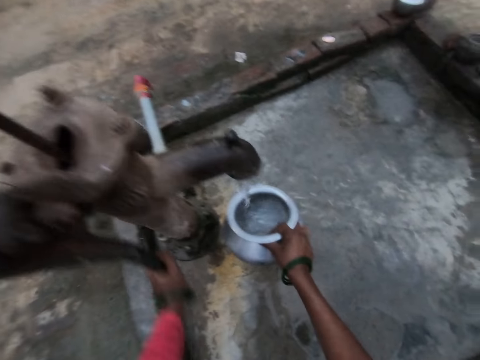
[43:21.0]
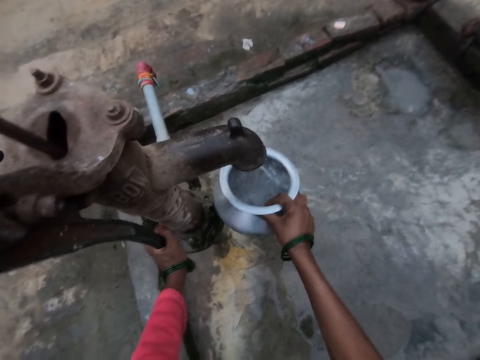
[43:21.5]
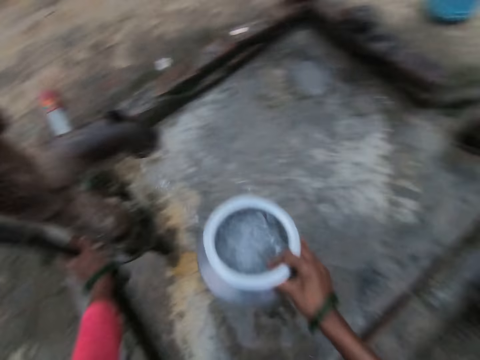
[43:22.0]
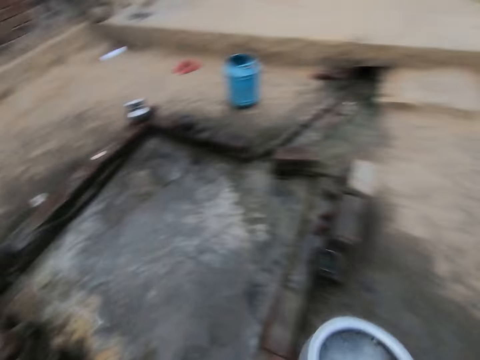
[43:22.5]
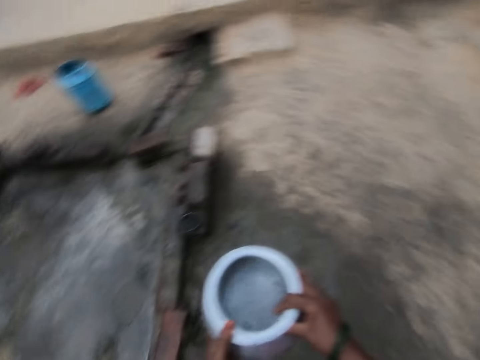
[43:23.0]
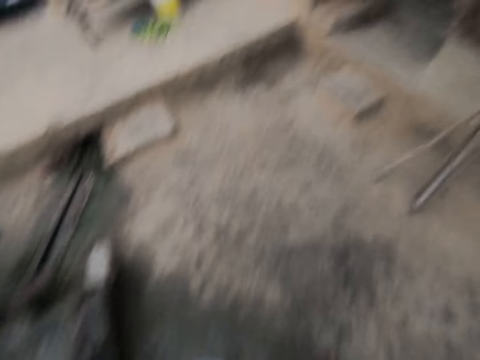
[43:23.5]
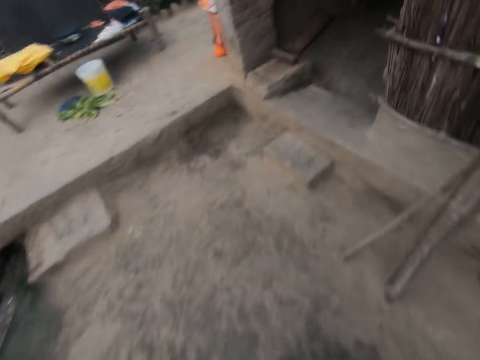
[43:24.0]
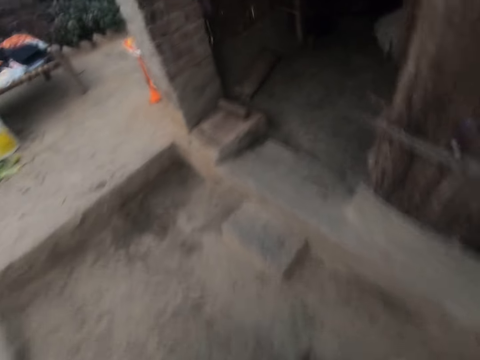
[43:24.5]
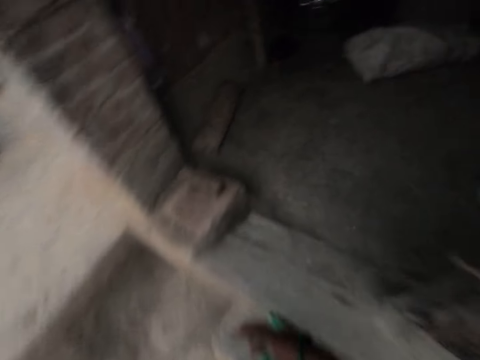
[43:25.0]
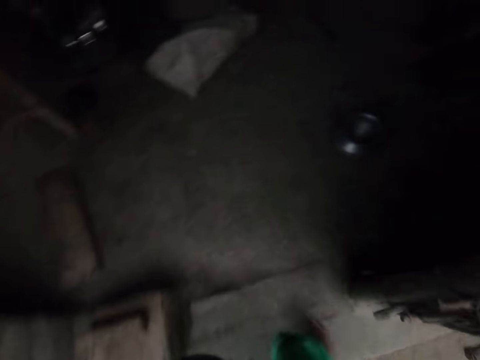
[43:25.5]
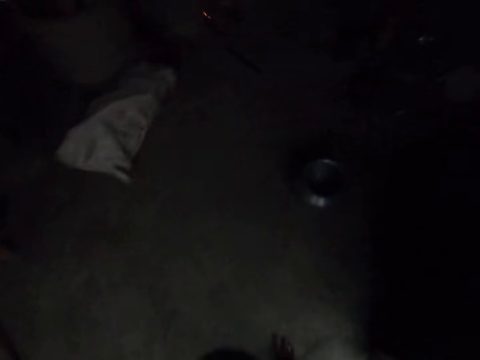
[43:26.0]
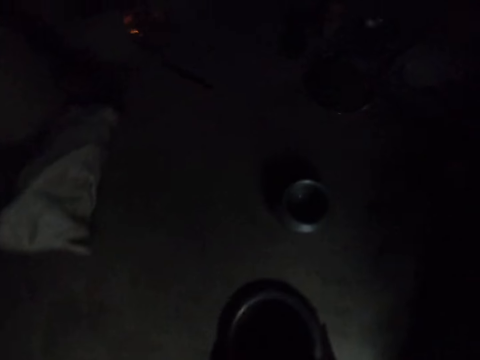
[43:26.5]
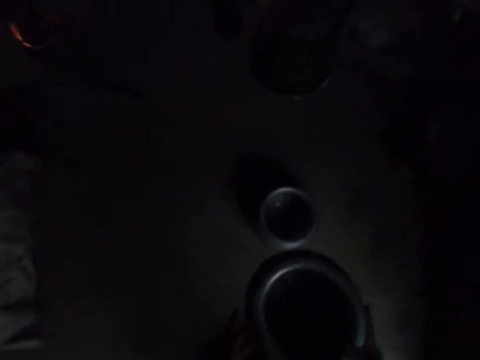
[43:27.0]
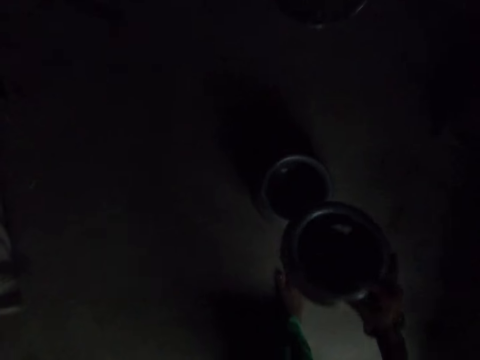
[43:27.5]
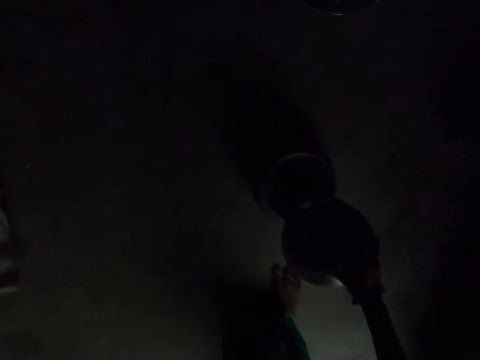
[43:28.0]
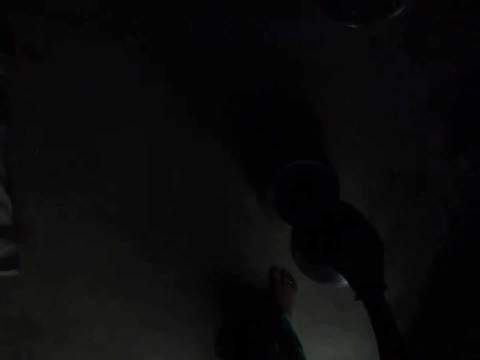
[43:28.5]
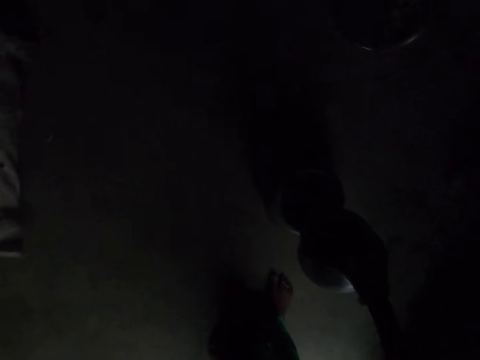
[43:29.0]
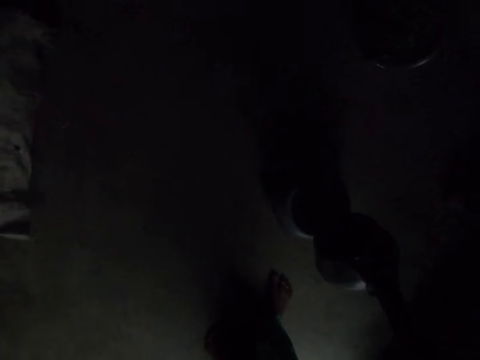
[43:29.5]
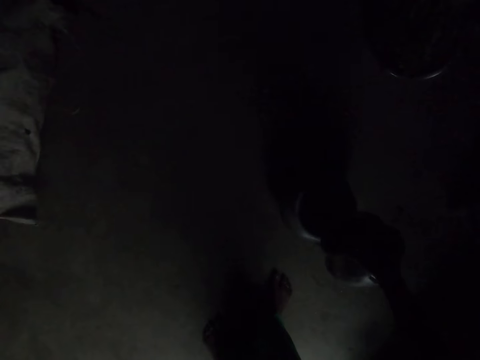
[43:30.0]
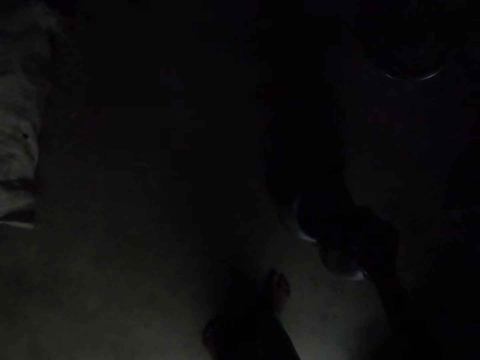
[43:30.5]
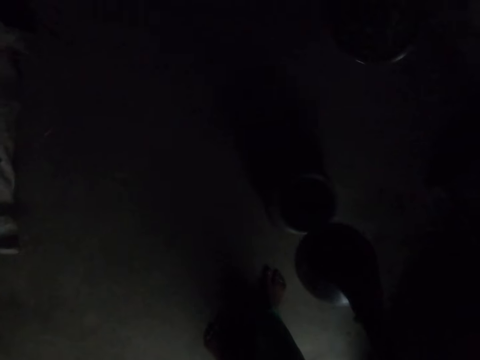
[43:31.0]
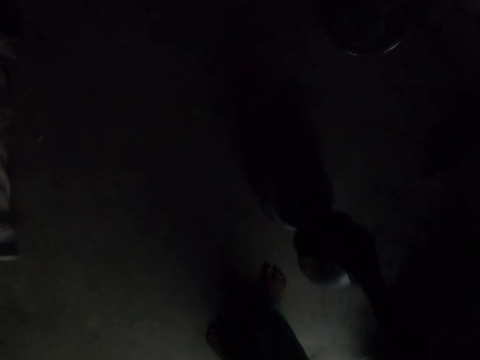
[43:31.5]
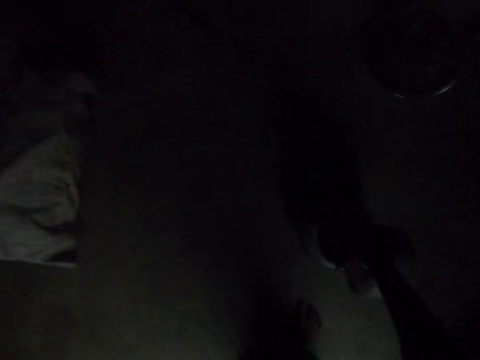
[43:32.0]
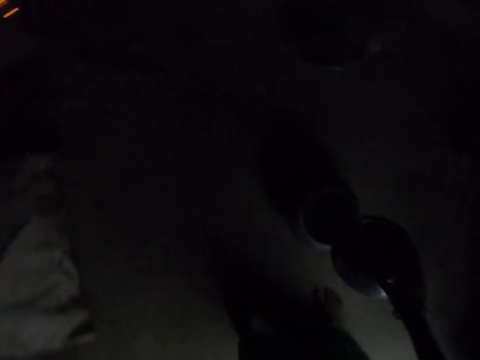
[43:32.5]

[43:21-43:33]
The camera wearer stops pumping water. They pull the cooking pot off the pump, walk back to the kitchen, and hold the cooking pot with both hands. They walk in the kitchen. They pour the water in the other metal pot.

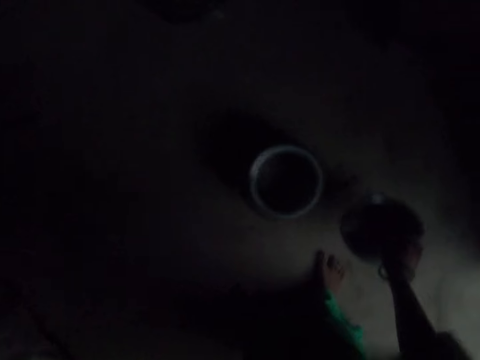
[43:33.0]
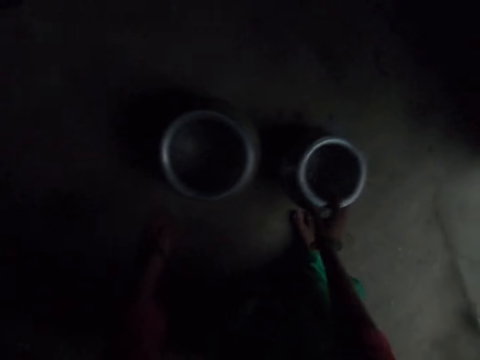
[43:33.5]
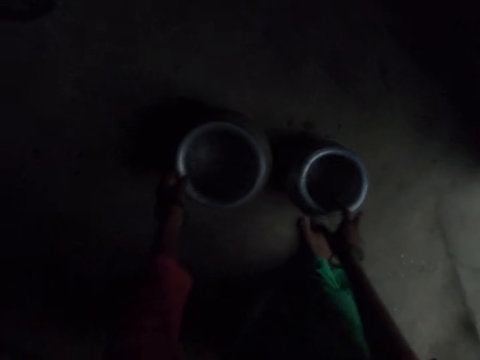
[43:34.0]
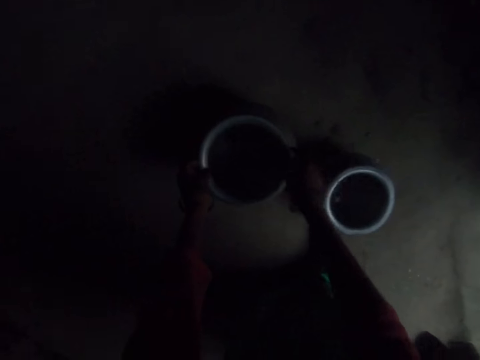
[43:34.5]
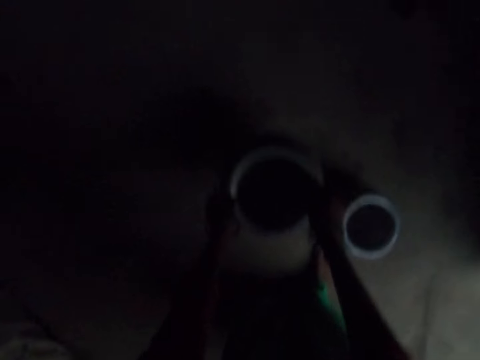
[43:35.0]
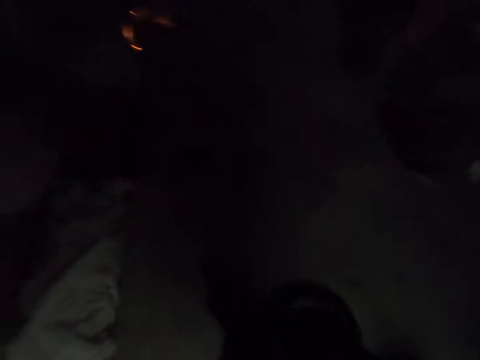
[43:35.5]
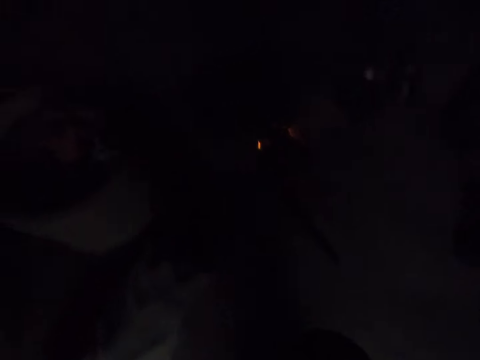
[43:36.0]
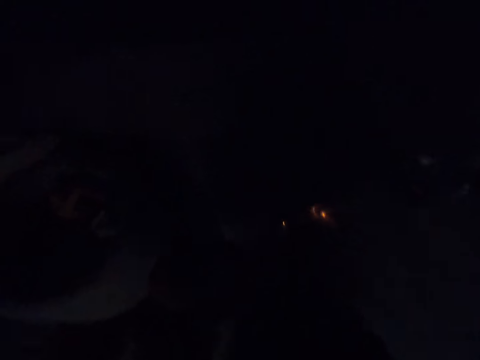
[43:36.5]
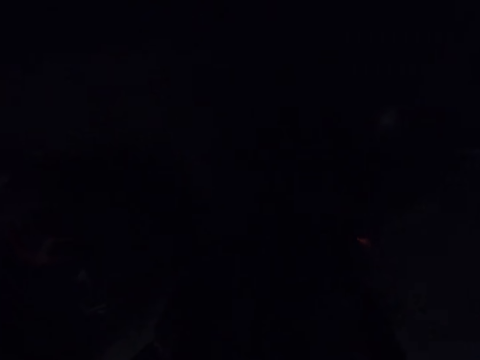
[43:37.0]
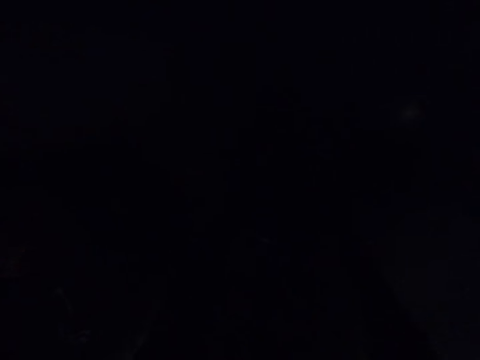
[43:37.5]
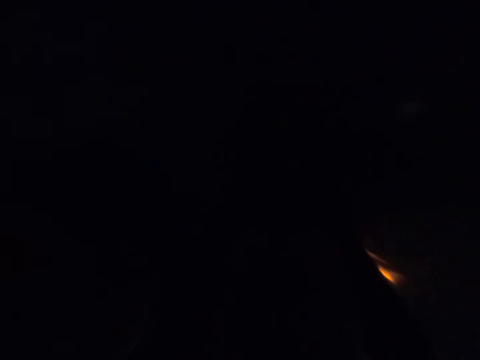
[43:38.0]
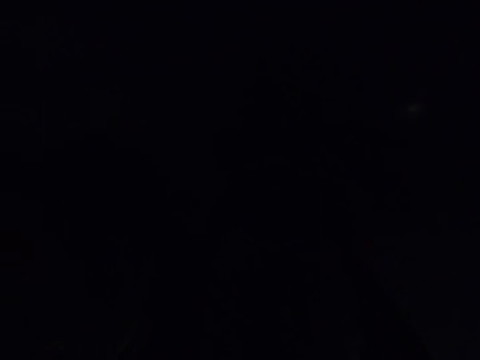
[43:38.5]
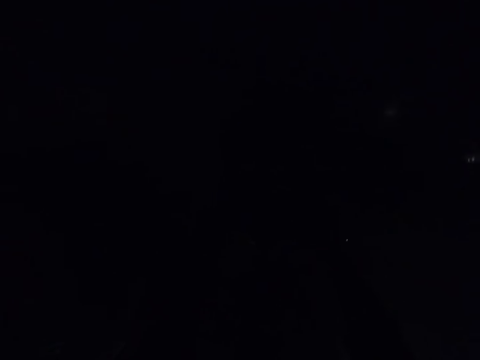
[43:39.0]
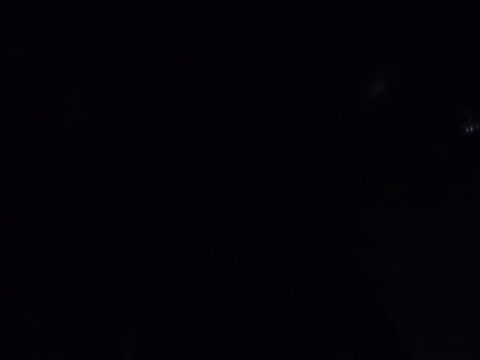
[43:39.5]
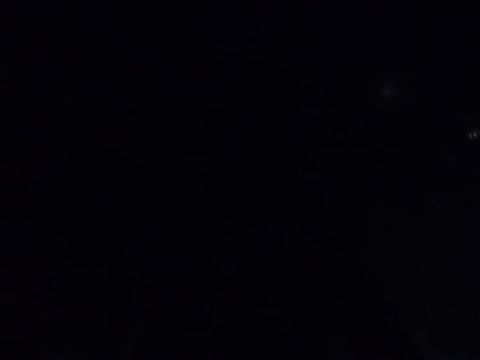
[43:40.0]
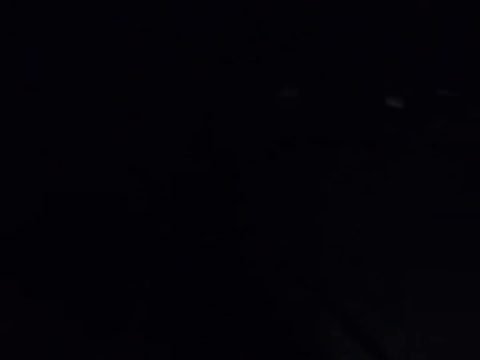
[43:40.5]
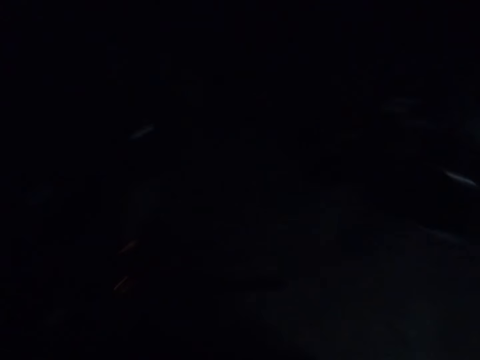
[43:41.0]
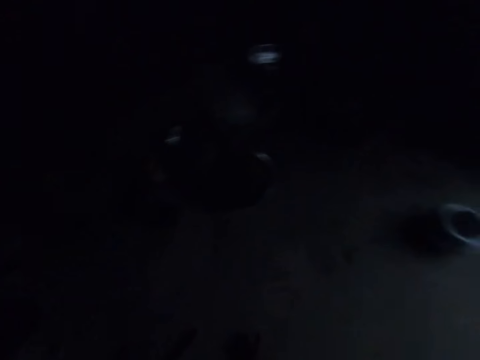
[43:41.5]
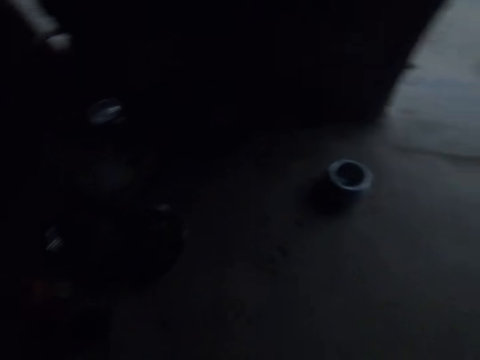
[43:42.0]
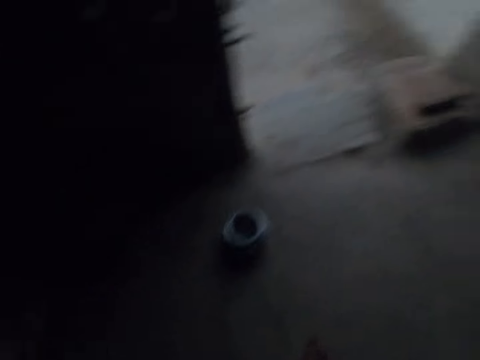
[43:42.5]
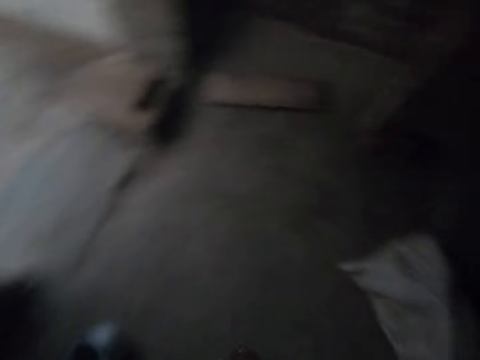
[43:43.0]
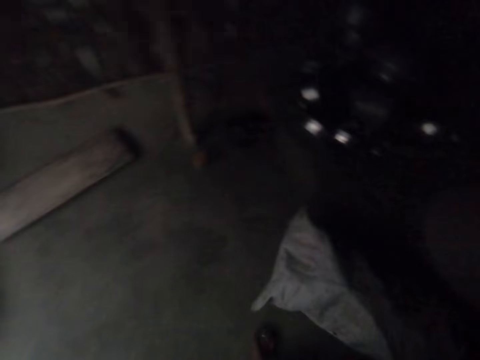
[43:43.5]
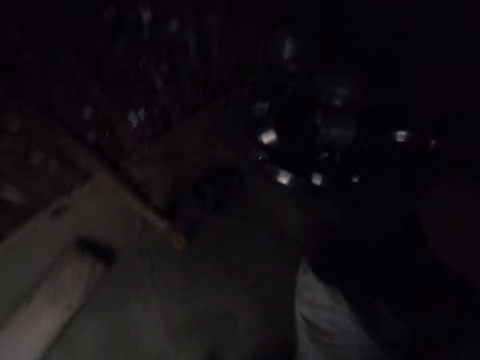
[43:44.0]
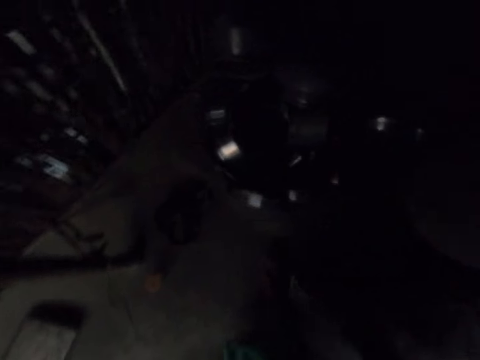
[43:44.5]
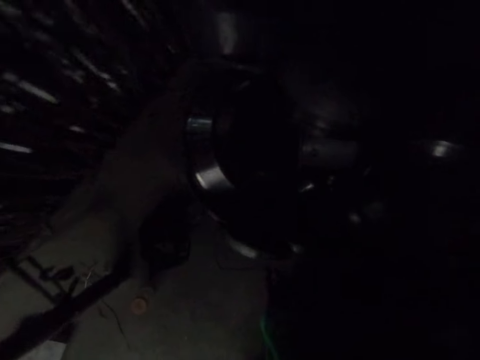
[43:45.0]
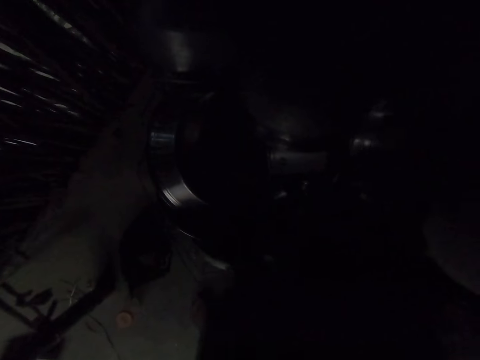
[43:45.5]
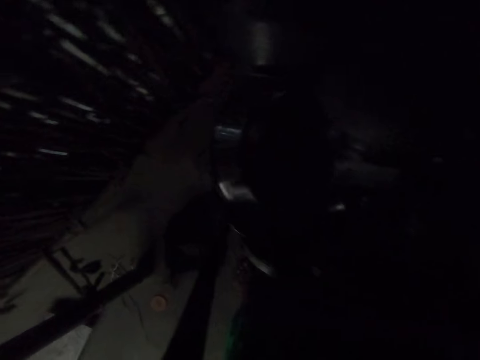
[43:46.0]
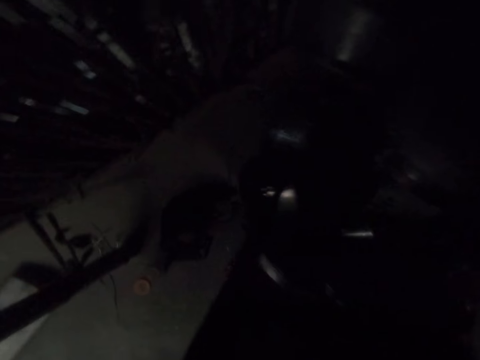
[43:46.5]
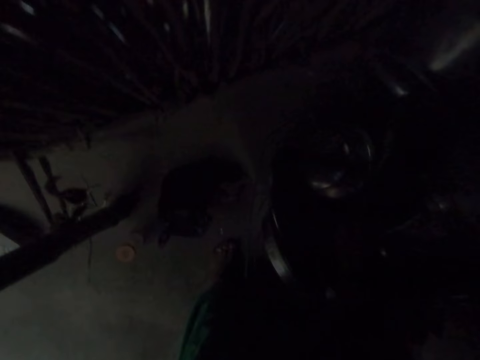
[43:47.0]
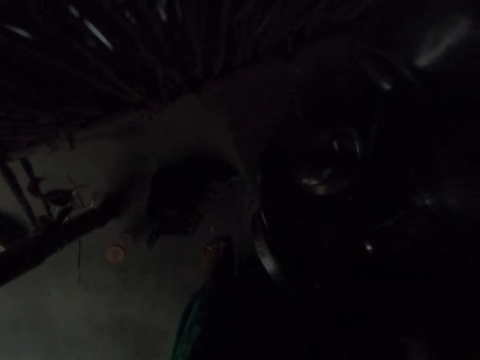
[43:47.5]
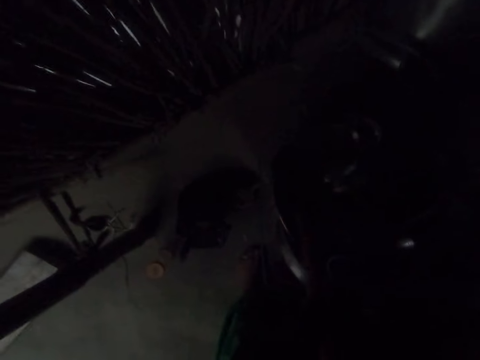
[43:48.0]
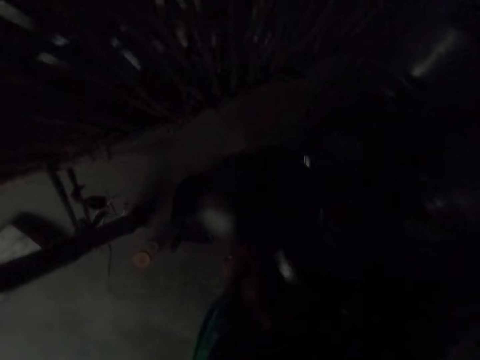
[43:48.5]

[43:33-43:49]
The camera wearer puts the cooking pot on the floor. They pick up the other pot with both hands, carry the cooking pot, and walk to the fire place. They walk to the utensils area. They put the metal pot down. They pick up another pot with the left hand. They search through the cooking pots.
